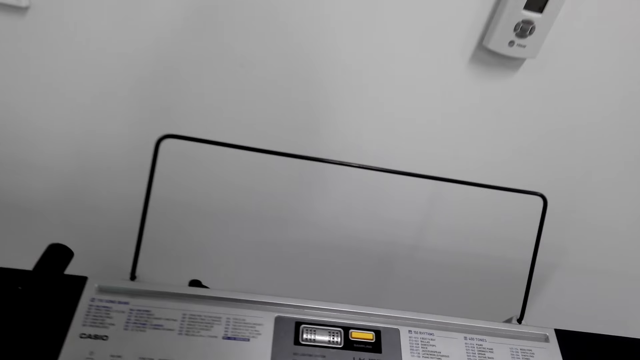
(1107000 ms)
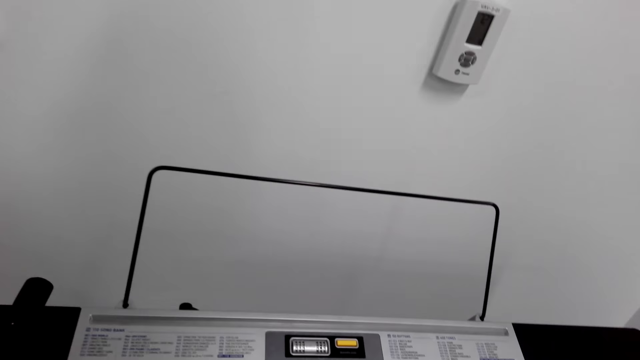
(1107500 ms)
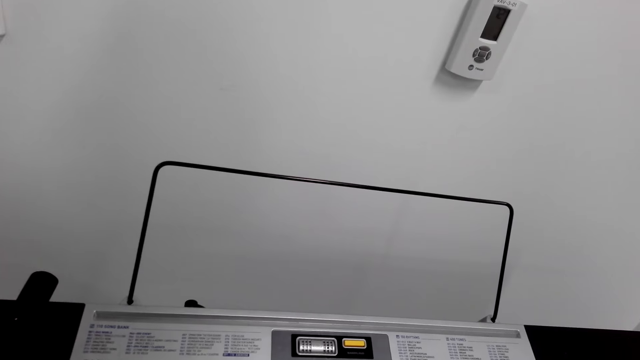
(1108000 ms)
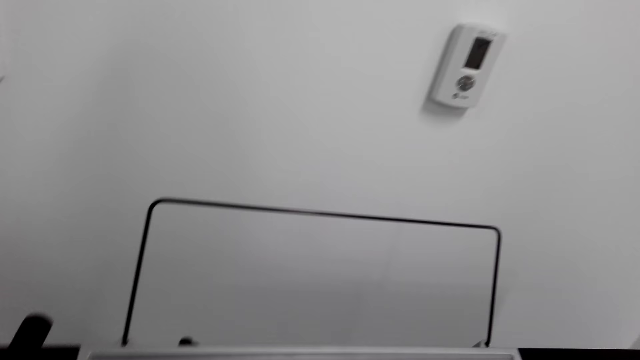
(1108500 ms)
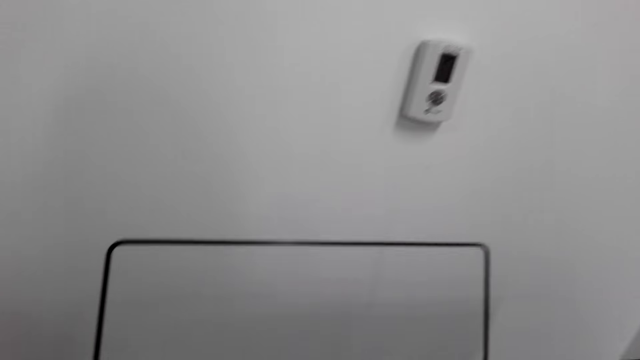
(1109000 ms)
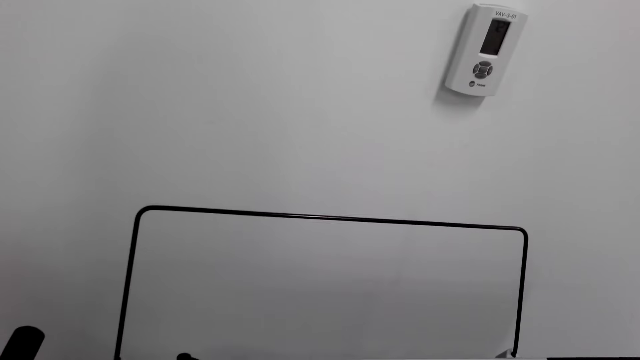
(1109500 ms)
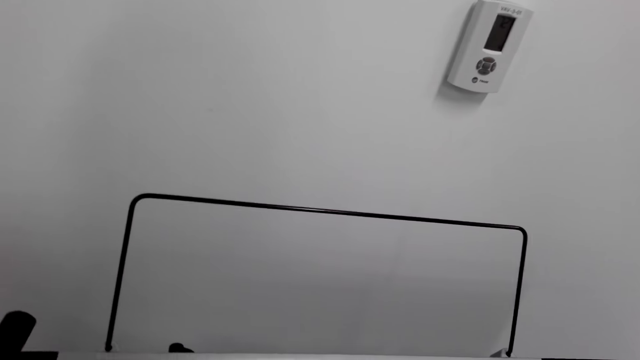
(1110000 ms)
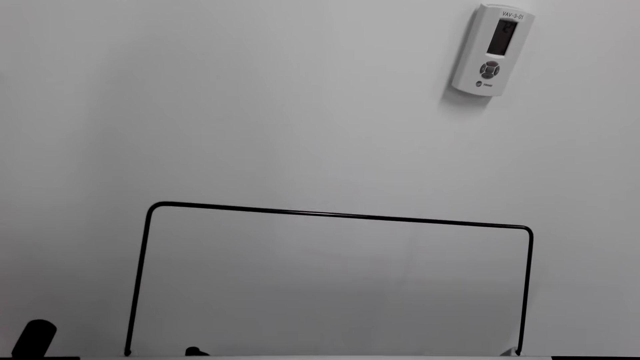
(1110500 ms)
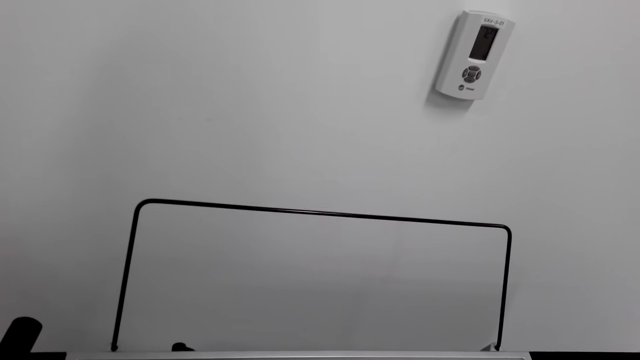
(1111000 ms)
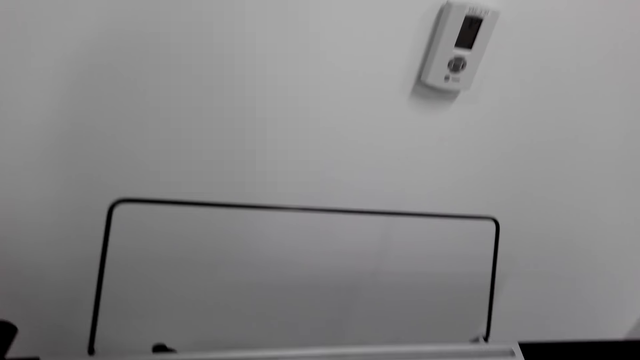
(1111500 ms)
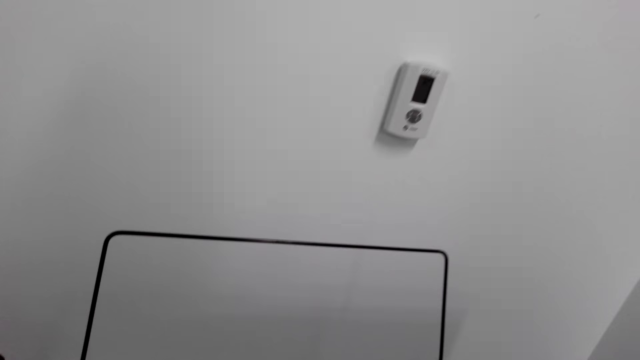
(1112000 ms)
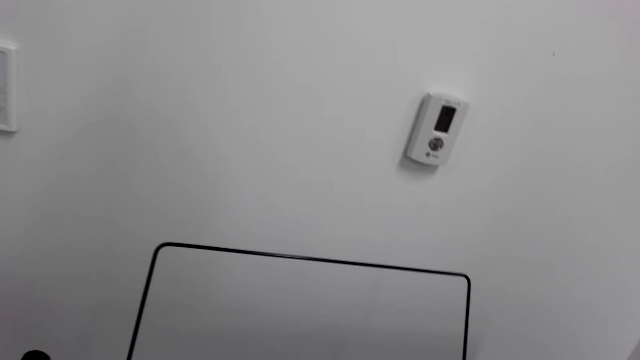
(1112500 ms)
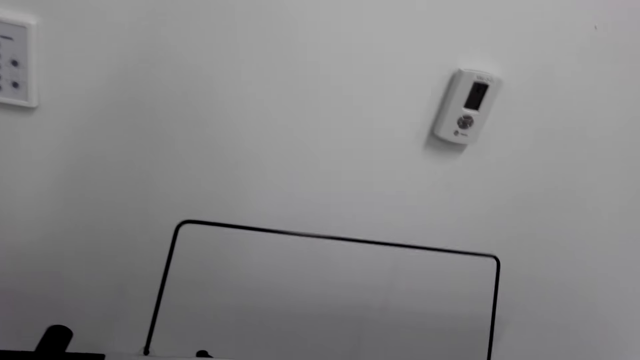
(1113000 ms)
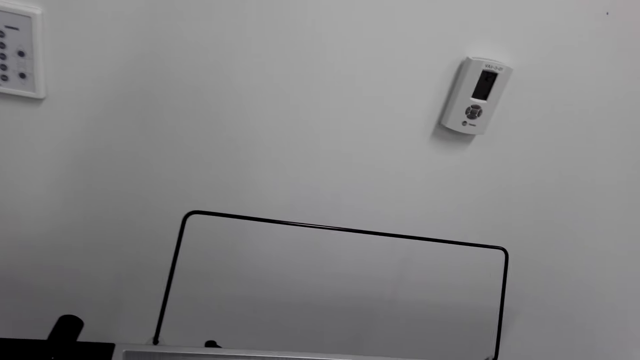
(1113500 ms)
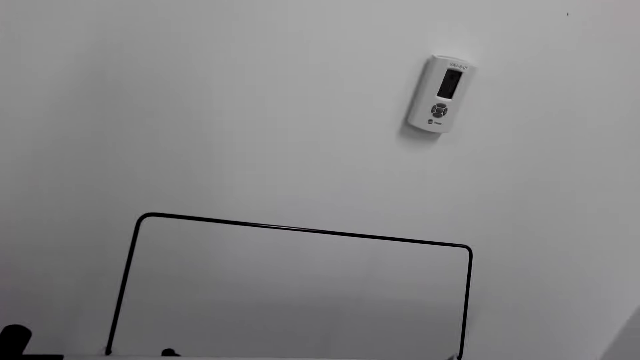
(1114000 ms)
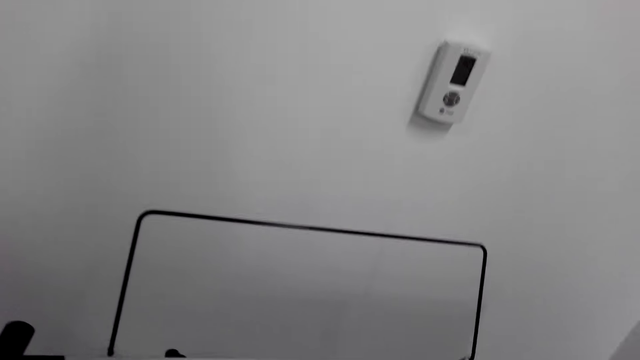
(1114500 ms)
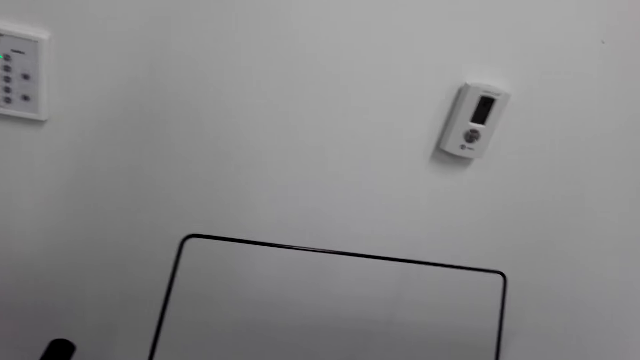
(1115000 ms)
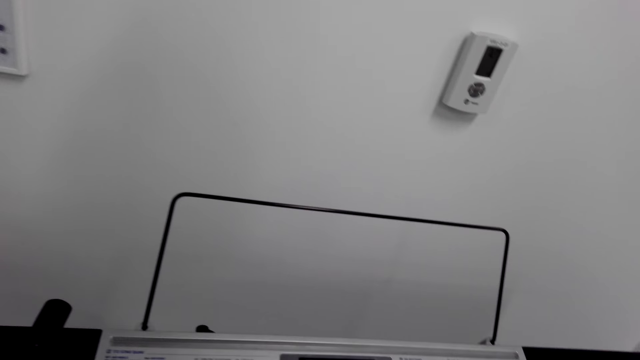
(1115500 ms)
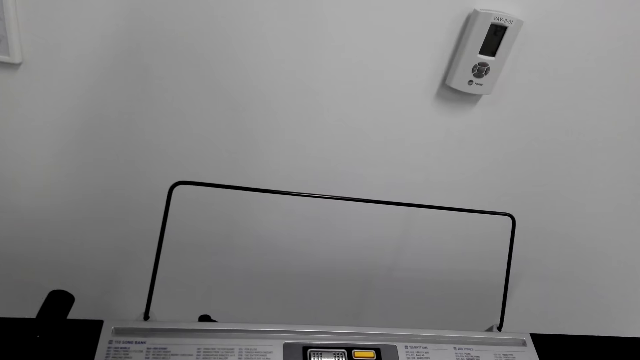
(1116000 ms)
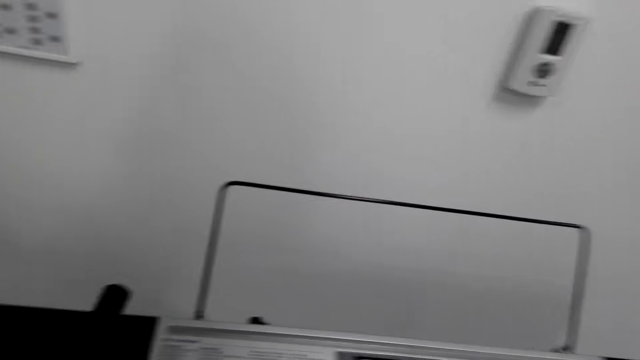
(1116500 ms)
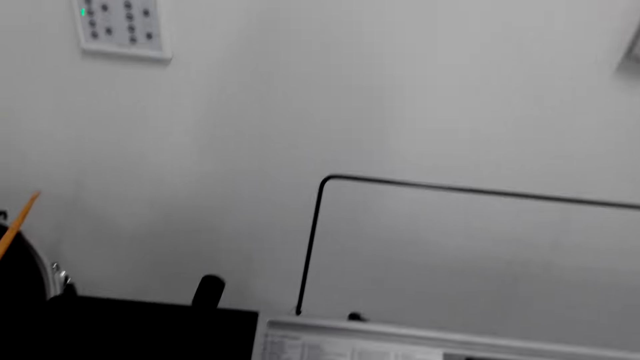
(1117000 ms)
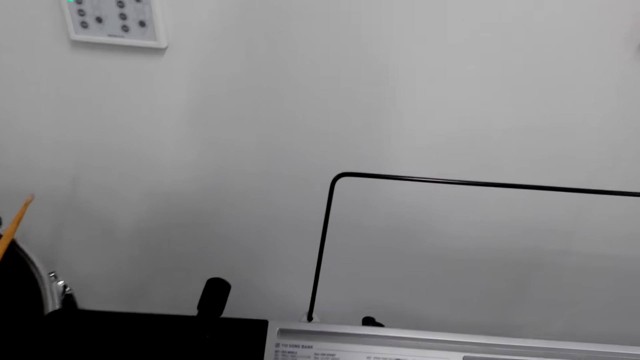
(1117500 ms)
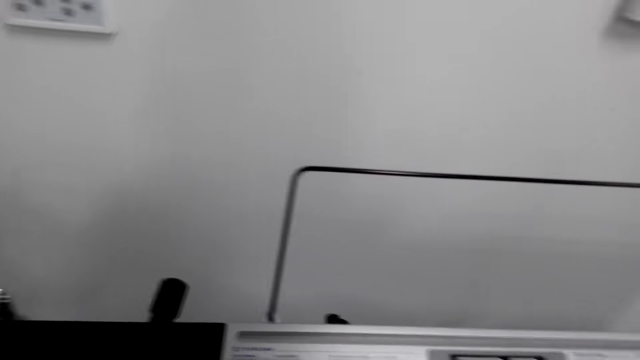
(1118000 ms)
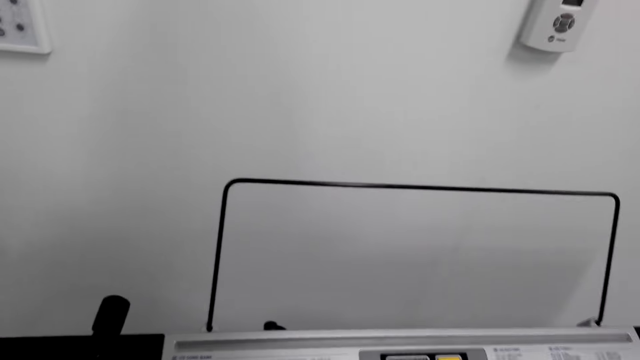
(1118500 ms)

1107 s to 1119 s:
The camera wearer plays the piano.

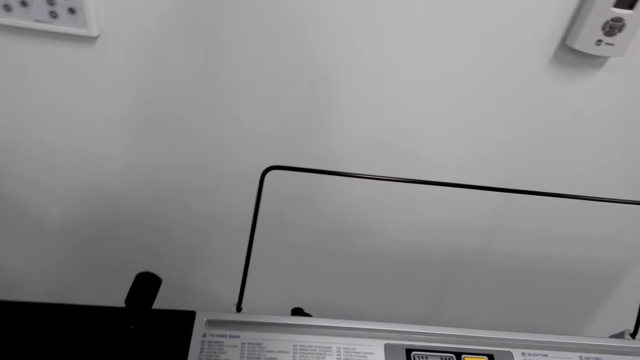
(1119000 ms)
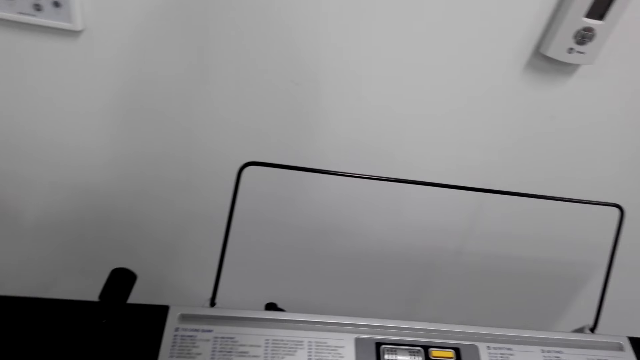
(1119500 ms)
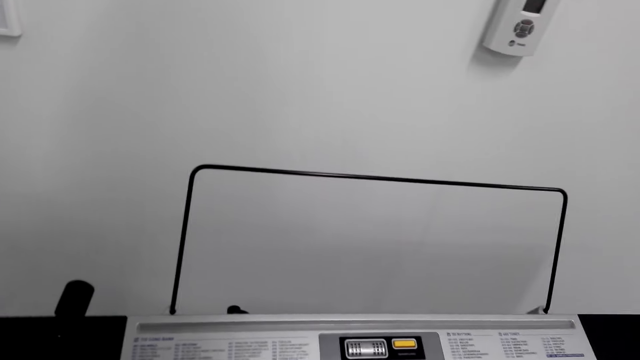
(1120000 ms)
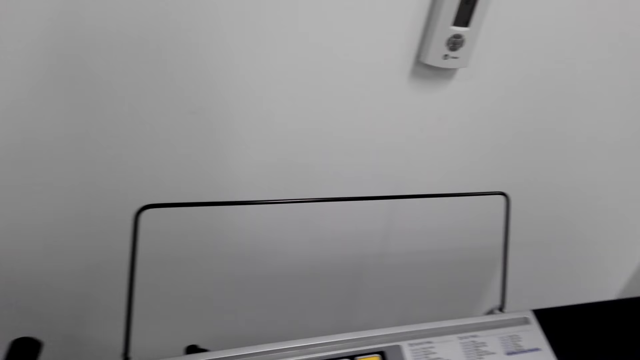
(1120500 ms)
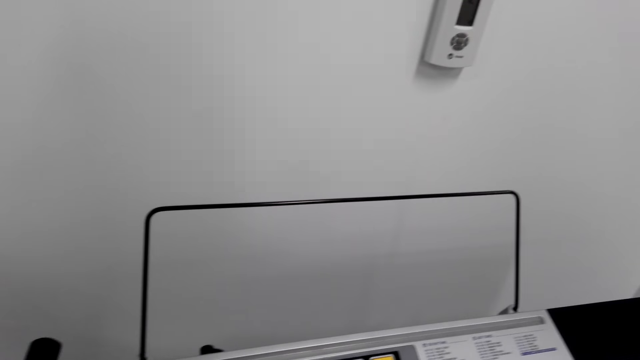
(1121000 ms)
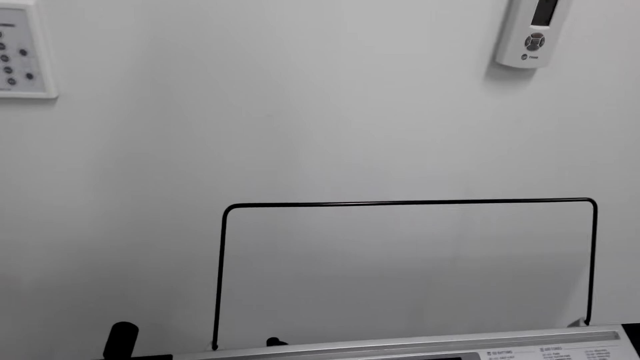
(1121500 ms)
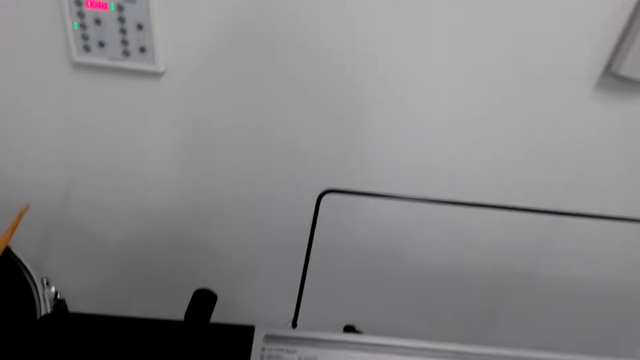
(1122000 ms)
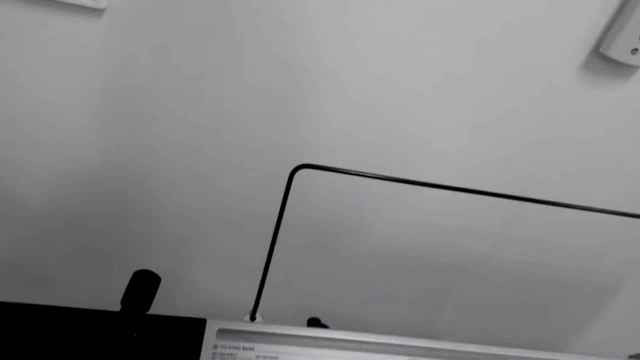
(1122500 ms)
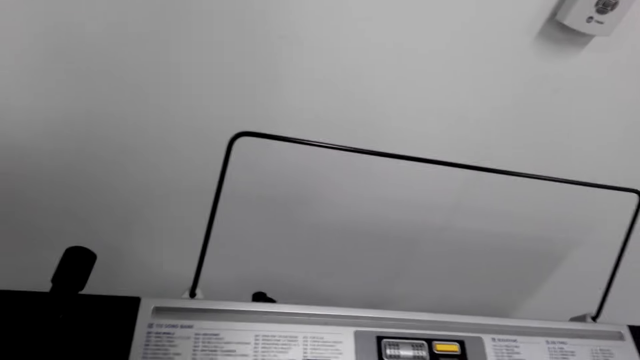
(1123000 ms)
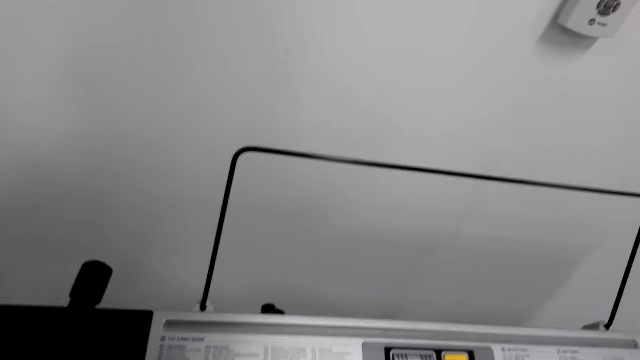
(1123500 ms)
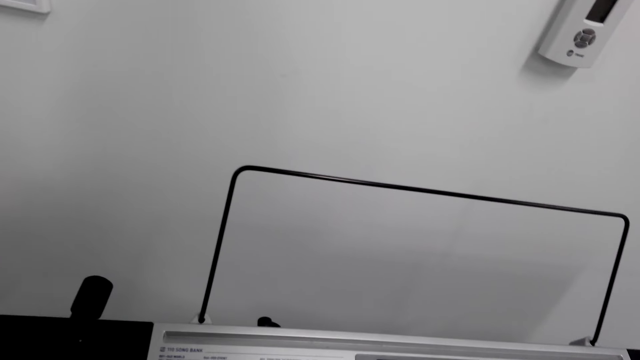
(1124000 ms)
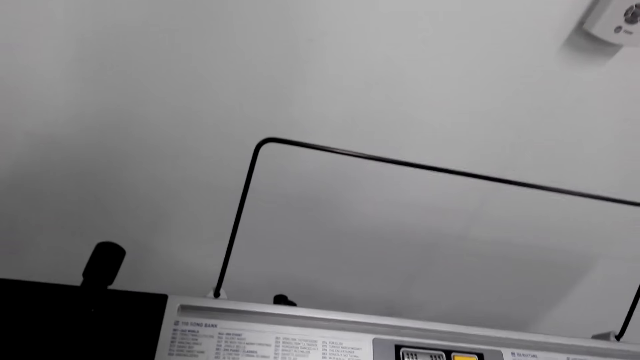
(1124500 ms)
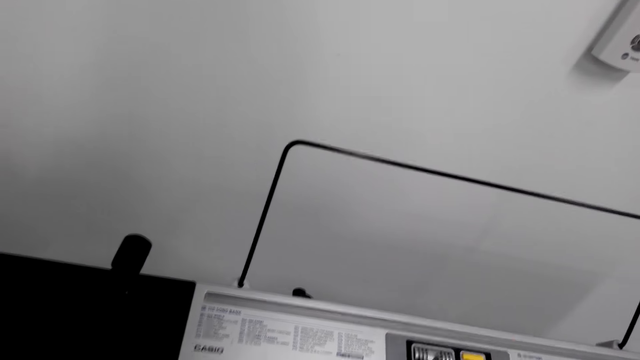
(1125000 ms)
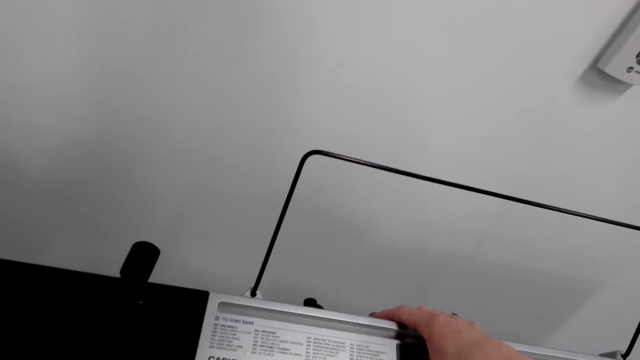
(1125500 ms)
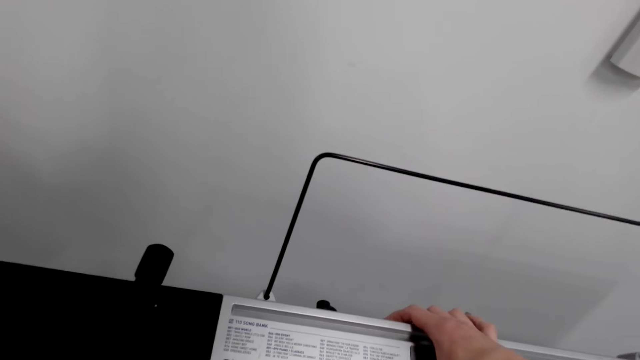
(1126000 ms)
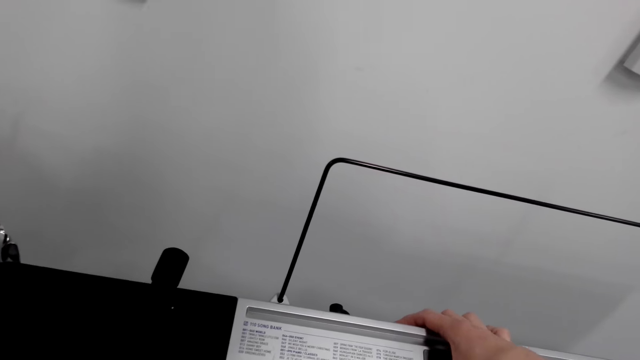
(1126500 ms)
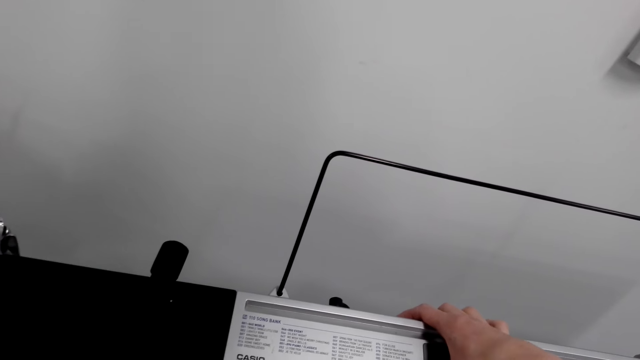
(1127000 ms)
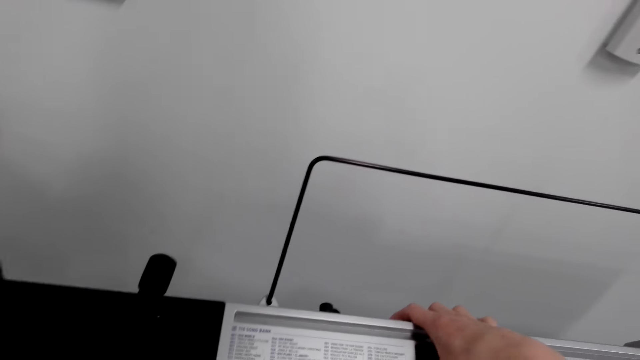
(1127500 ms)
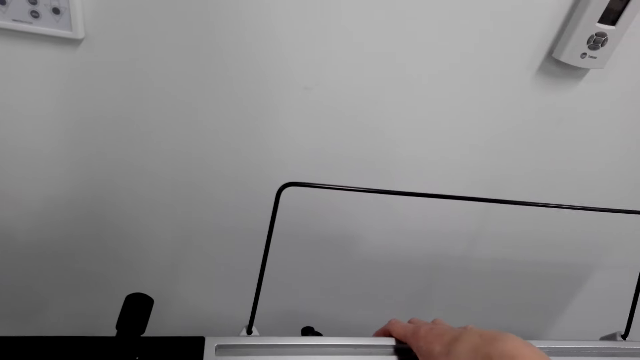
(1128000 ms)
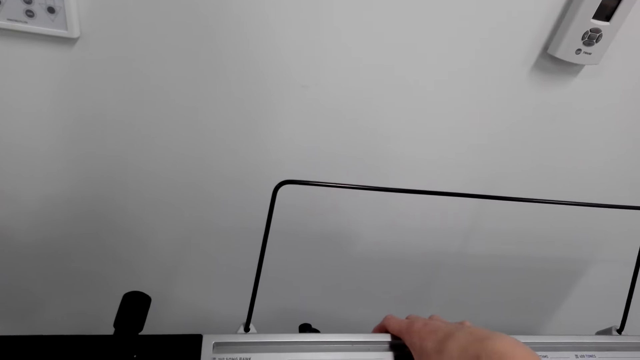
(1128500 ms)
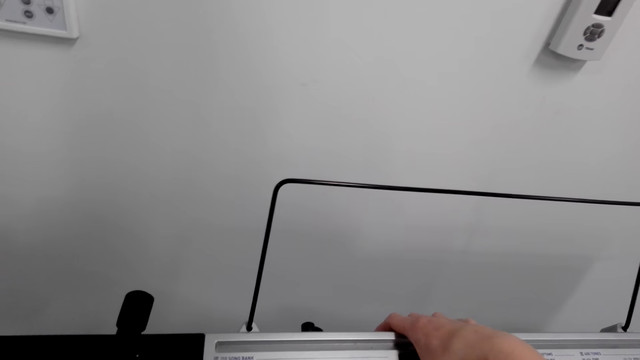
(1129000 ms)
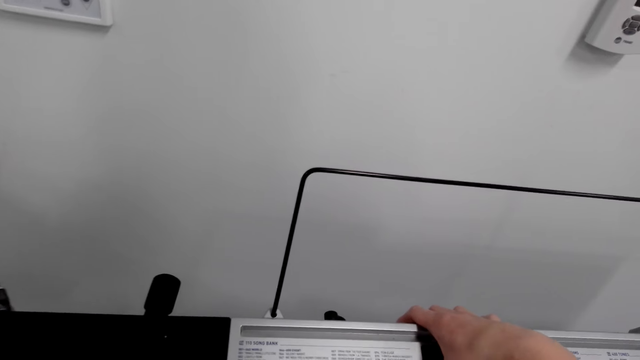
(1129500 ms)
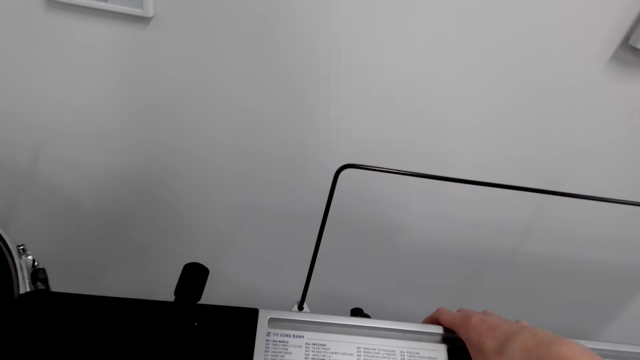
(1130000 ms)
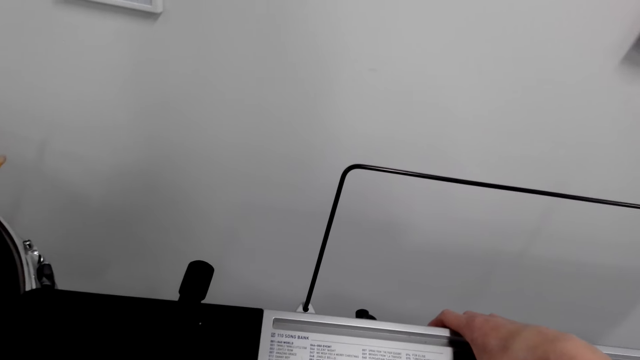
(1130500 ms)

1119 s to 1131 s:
The camera wearer adjusts the keyboard buttons with the right hand.
